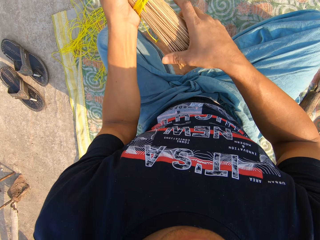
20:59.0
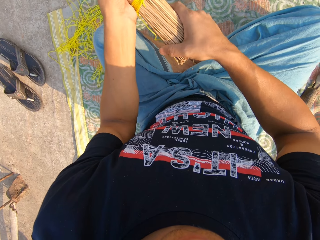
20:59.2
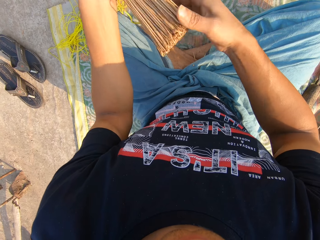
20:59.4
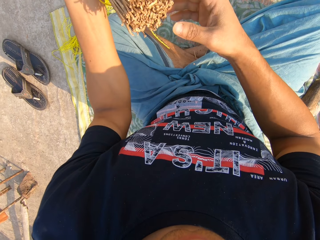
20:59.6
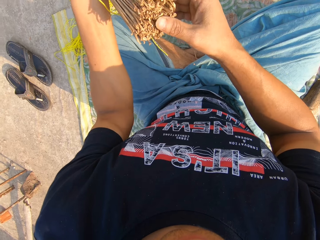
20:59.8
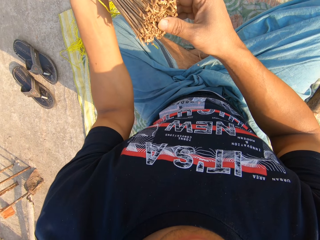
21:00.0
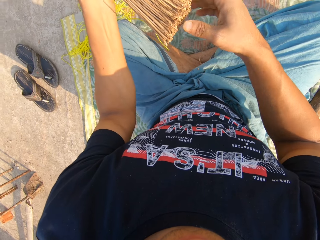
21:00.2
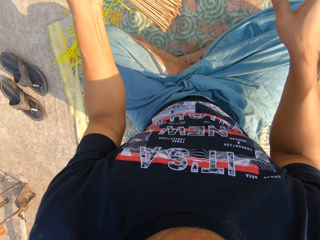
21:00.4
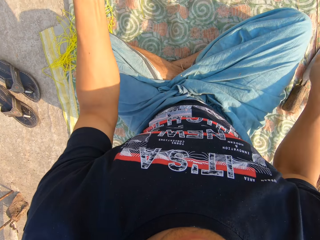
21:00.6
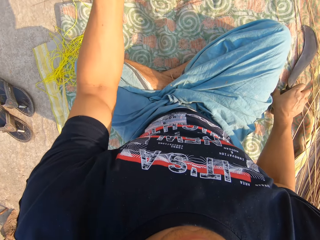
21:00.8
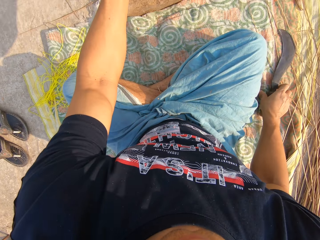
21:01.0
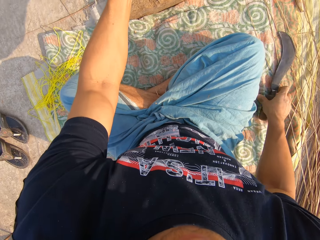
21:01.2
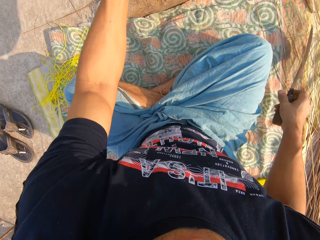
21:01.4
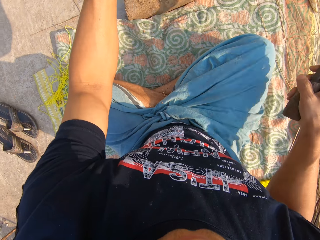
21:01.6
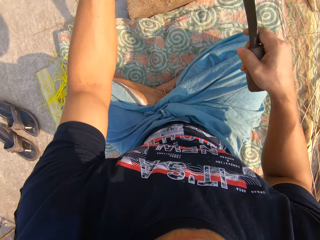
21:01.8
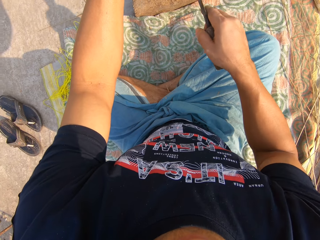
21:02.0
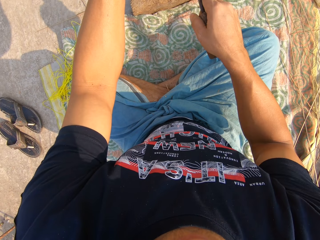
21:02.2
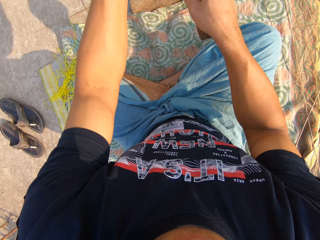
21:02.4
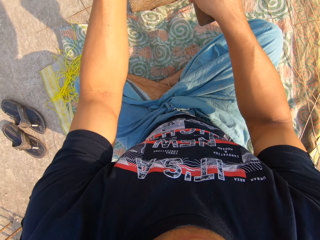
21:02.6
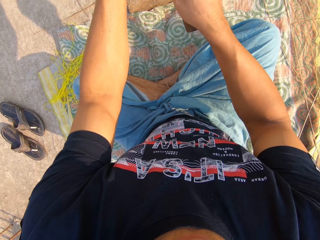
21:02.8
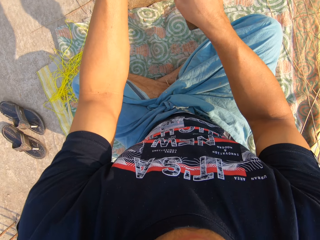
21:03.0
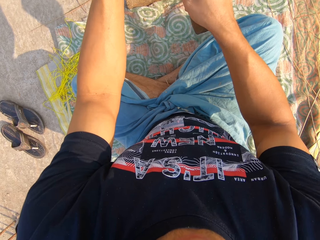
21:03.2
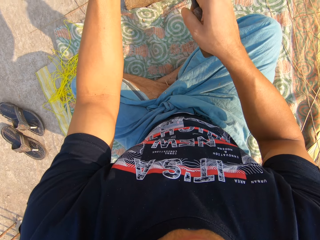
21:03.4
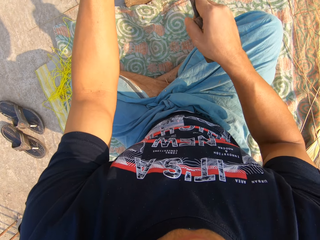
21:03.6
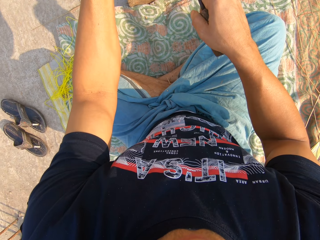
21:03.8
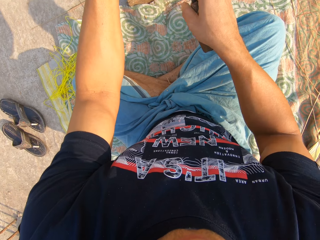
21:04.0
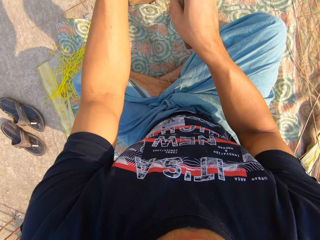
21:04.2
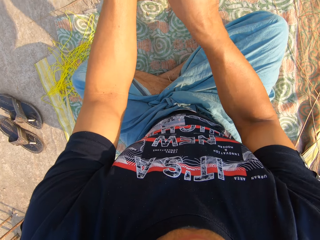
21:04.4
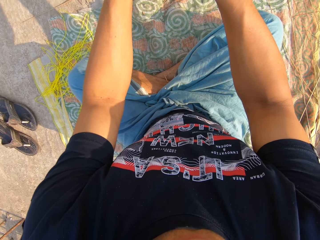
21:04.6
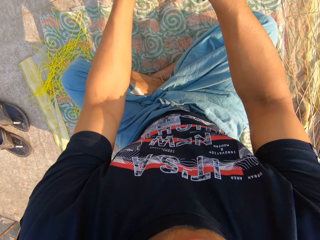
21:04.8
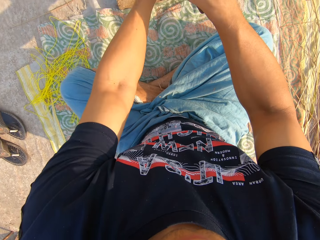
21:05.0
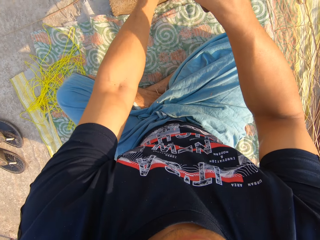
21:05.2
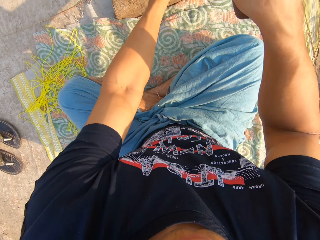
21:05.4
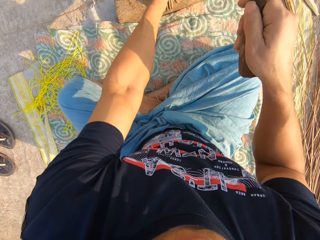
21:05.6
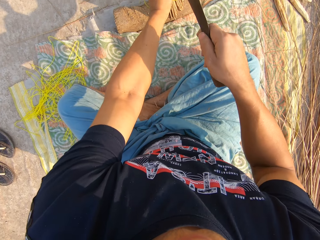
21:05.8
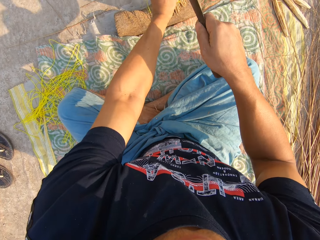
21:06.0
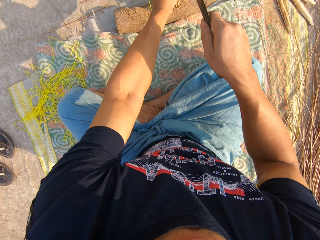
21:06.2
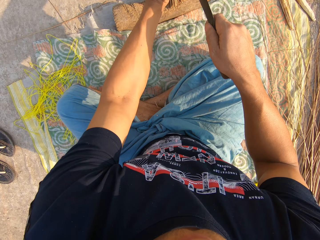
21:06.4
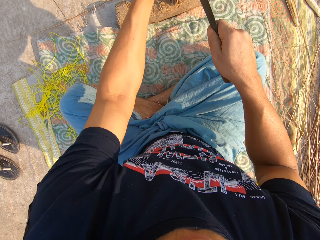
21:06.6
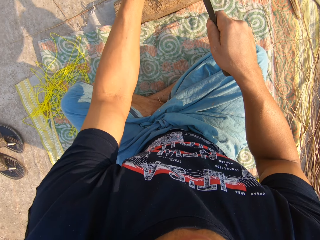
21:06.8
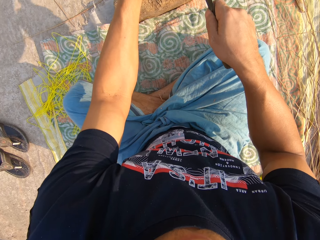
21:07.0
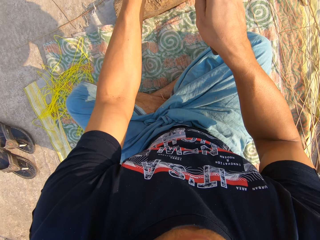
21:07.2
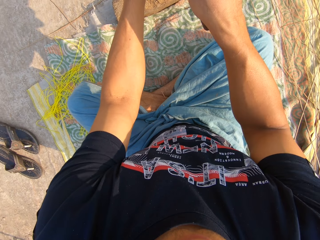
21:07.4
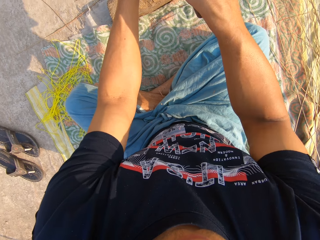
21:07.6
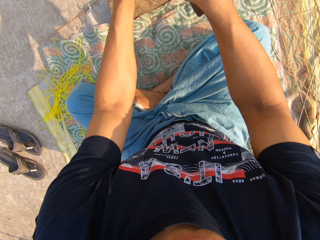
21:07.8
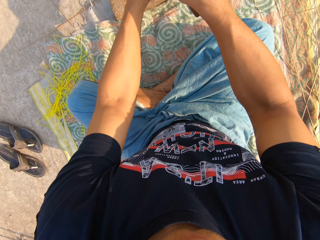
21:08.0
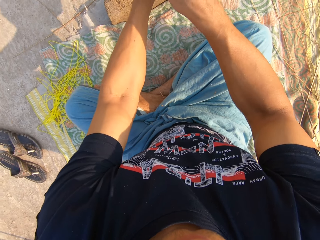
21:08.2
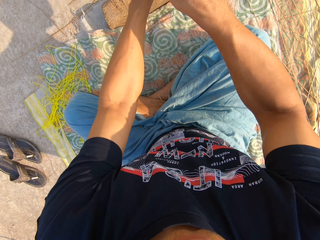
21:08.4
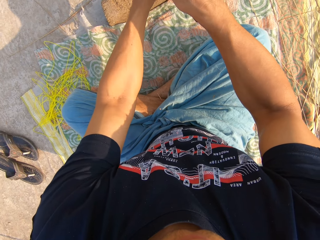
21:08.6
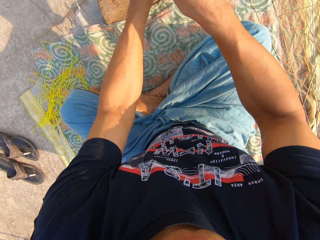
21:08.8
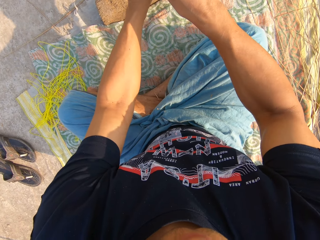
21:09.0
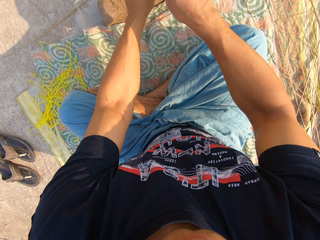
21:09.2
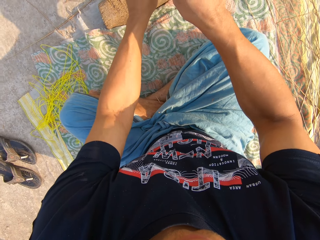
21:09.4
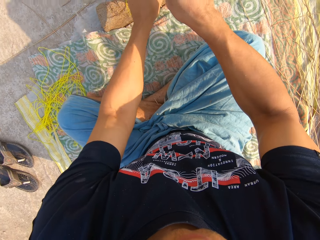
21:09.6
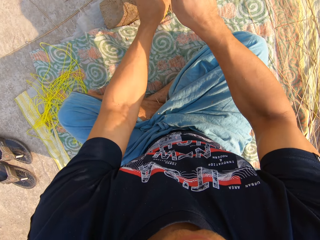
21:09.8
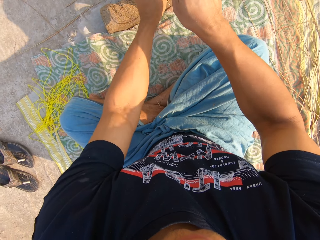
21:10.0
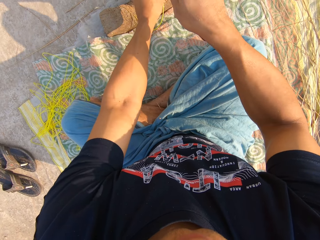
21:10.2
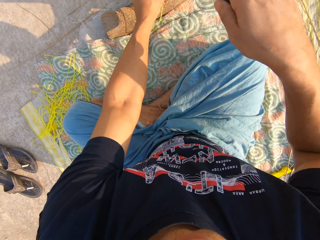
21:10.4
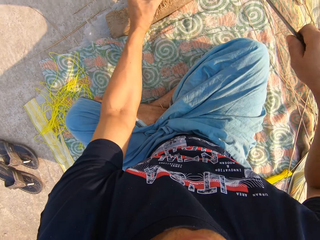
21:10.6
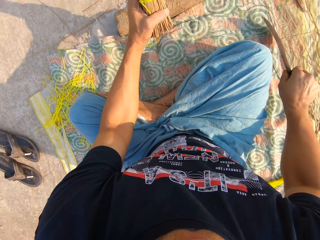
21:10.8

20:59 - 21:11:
The camera wearer places the broomstick on the board. He picks up the knife or sickle from the ground with his right hand. He places the sickle in the broomsticks. He hits the broomstick on the board.

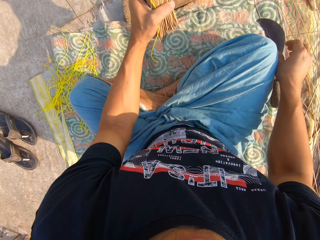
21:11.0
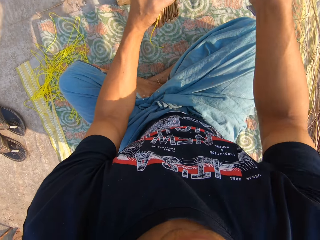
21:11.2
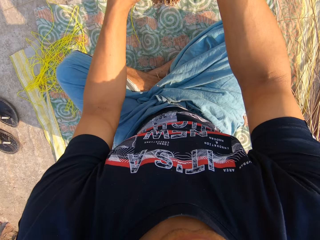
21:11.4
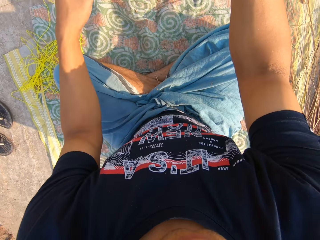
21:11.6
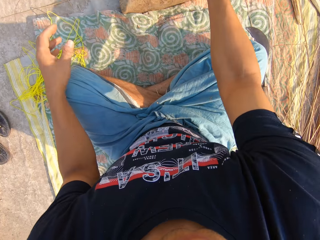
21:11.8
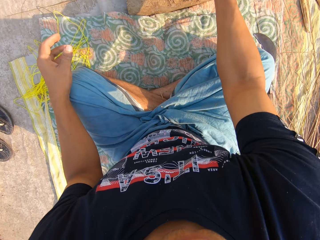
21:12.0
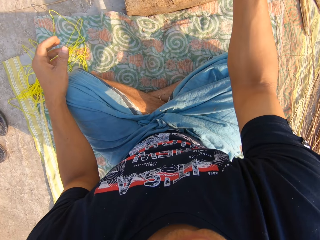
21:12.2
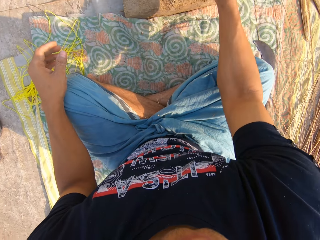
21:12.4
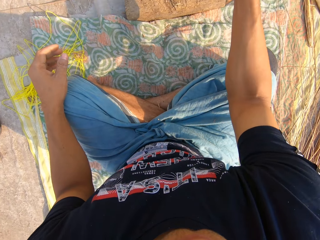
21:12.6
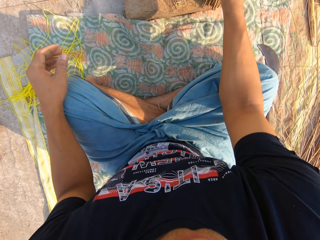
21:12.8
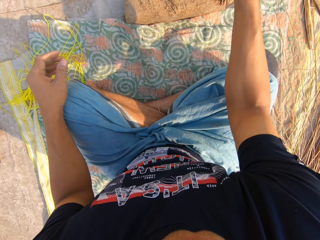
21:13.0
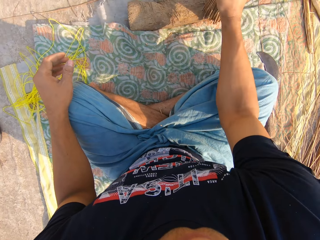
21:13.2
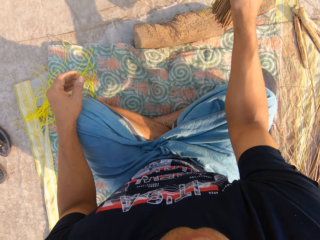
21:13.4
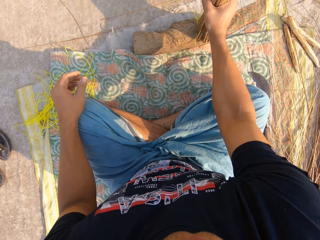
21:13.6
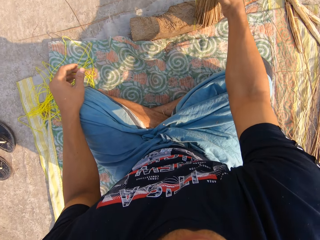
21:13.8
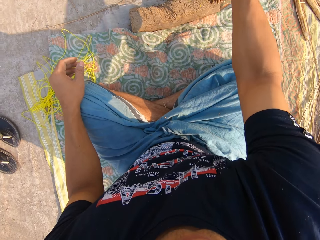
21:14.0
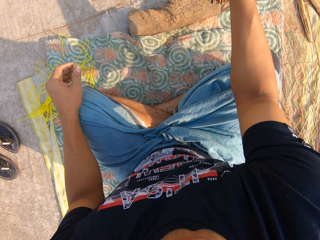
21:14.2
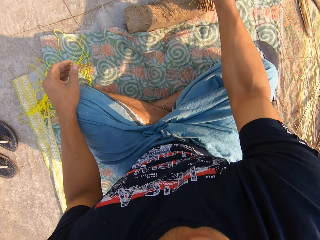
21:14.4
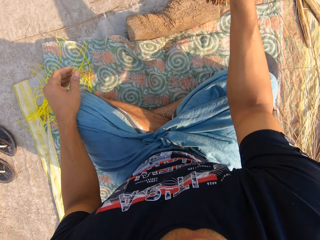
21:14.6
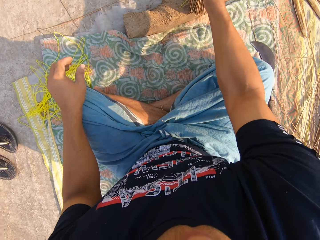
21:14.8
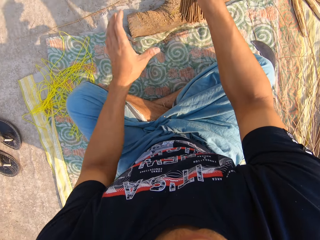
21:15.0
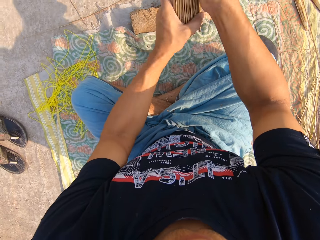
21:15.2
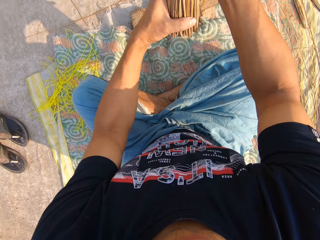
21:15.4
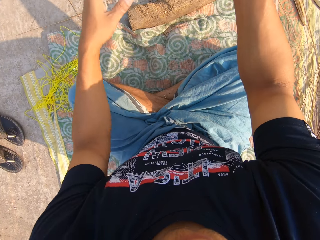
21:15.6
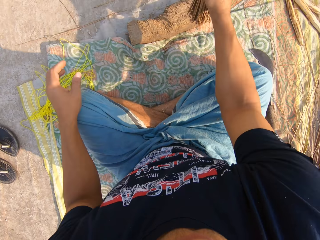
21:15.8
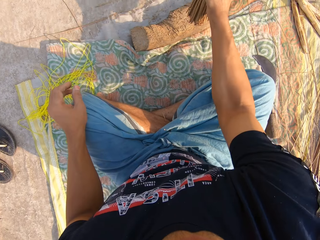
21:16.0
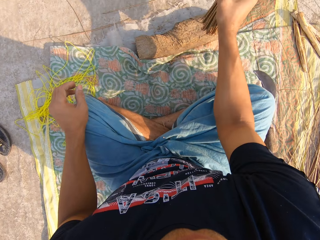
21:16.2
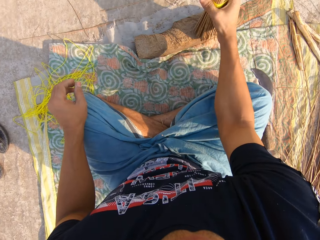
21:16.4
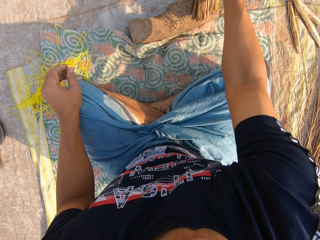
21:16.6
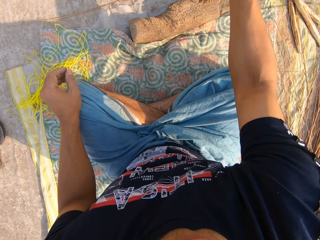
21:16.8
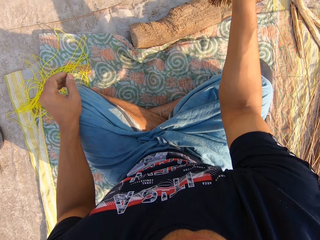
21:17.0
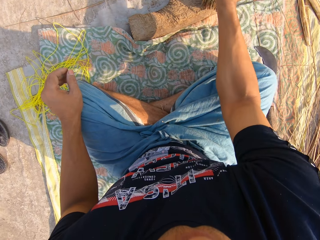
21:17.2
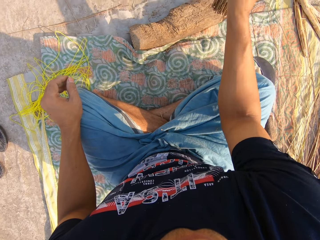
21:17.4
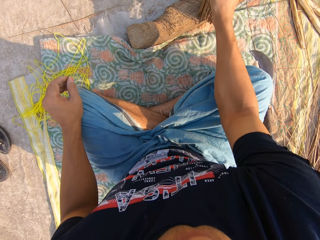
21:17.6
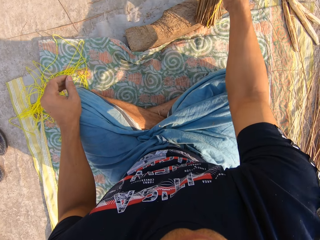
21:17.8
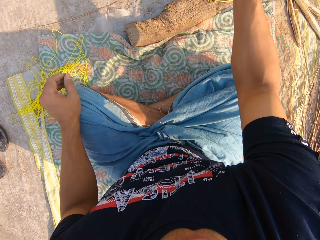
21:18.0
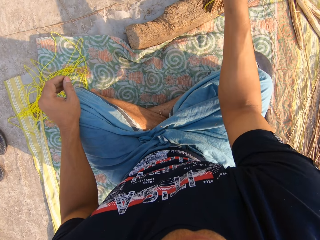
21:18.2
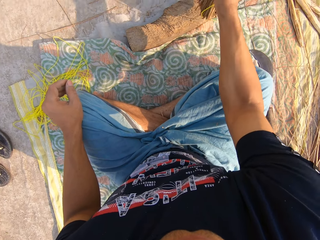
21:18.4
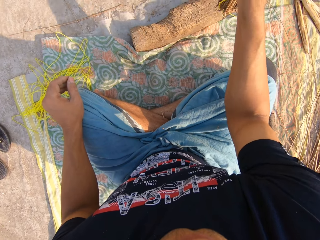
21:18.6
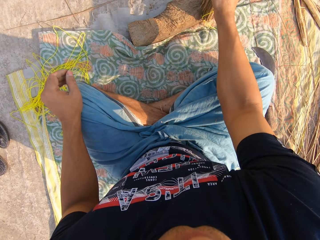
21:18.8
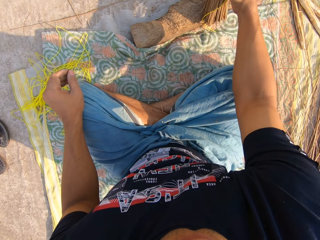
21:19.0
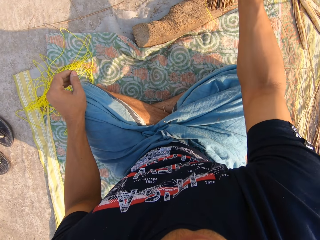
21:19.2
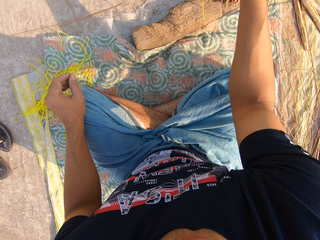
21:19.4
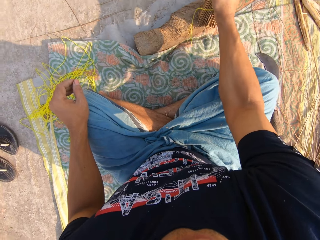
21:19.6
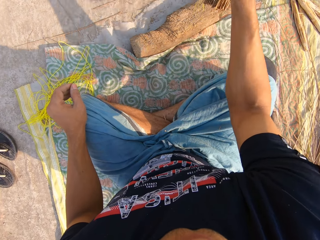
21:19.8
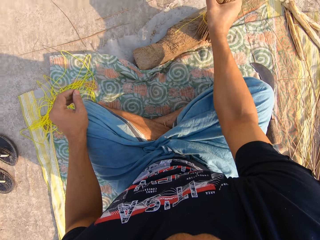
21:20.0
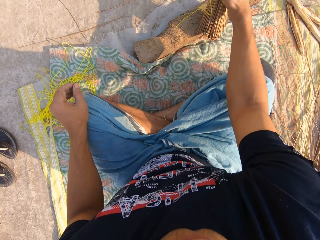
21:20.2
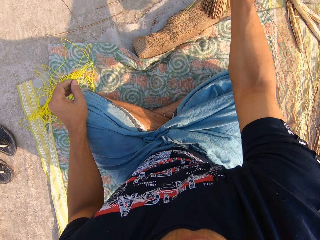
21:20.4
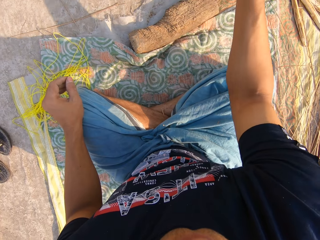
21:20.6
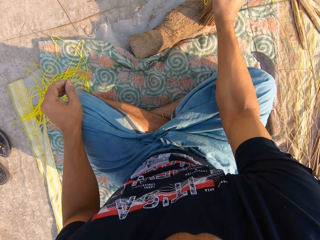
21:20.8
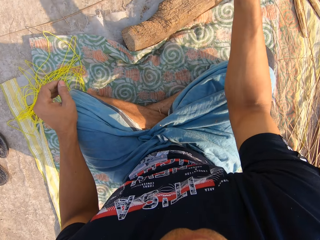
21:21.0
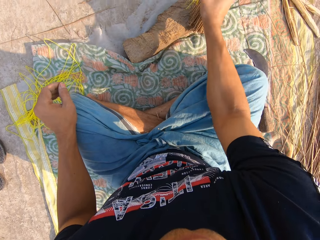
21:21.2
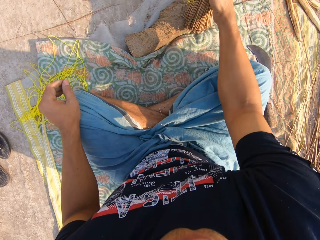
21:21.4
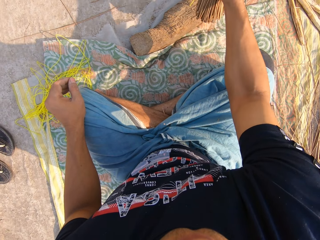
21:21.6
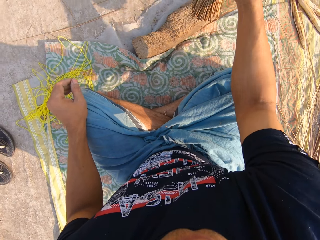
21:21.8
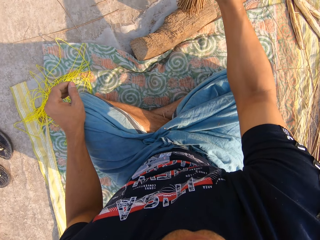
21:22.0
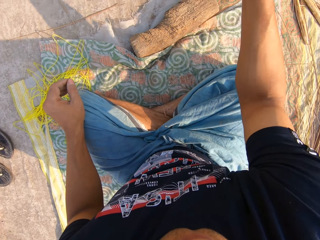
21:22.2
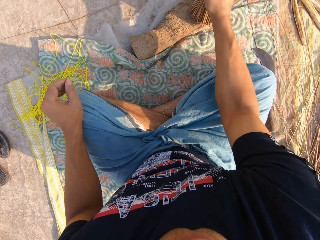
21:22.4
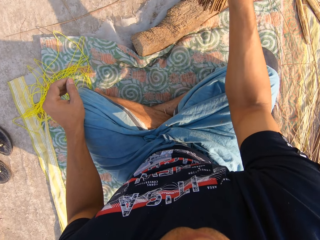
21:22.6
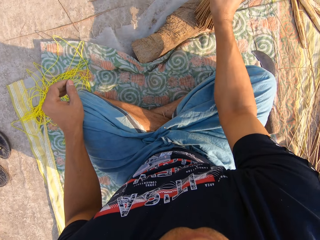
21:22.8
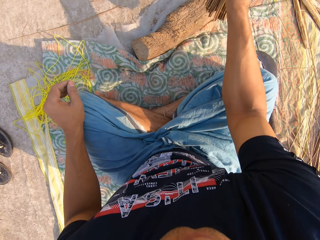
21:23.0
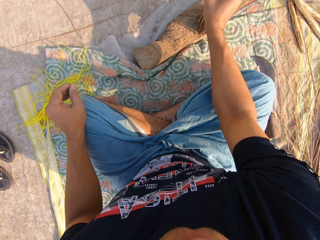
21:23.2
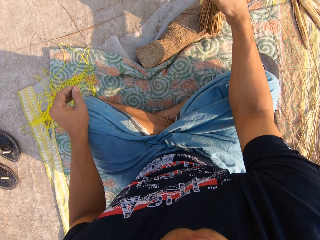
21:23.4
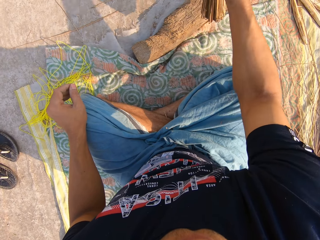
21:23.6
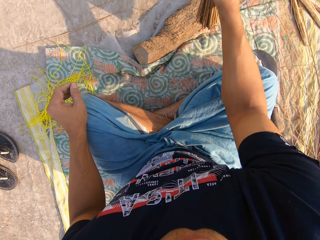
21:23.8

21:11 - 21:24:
The camera wearer drops the knife on the ground with his right hand. He places the sickle on the cloth. He places the broom in his right hand. He hits the broom on the wood with his right hand. He holds the broom with both his hands and adjusts the broom with both hands. He lets go of the broomsticks. He hits the broom on the wood with his right hand.
